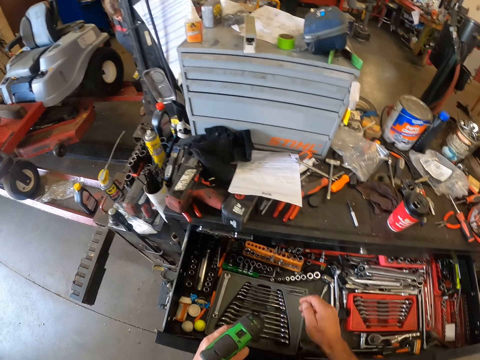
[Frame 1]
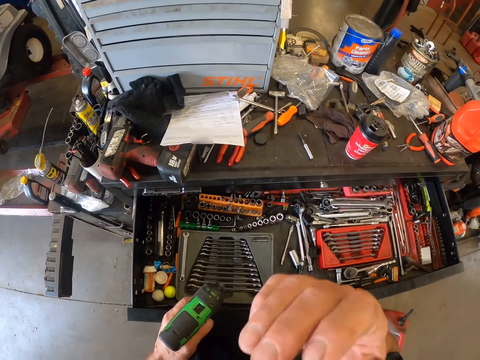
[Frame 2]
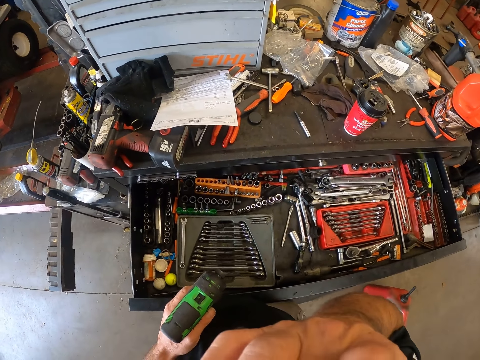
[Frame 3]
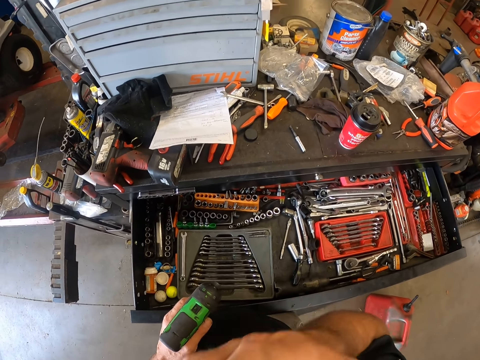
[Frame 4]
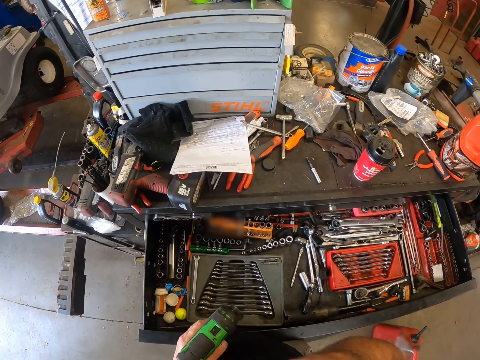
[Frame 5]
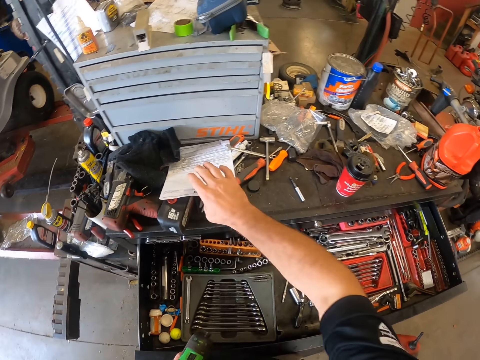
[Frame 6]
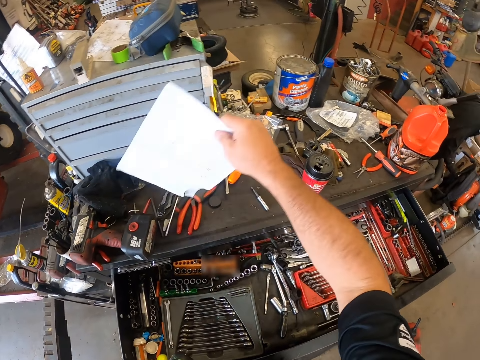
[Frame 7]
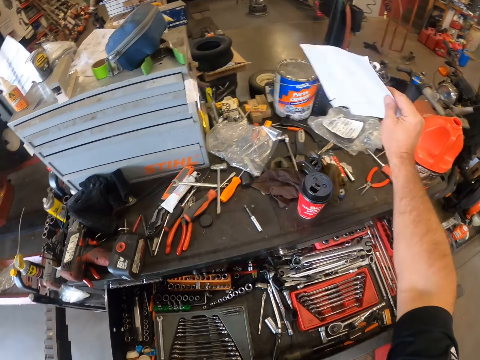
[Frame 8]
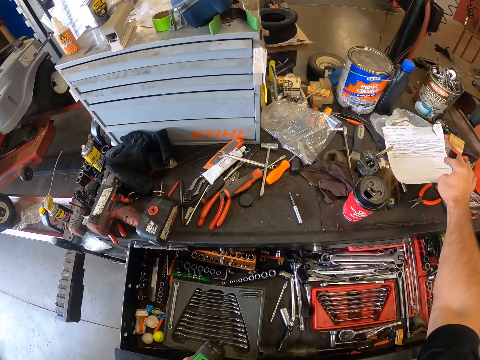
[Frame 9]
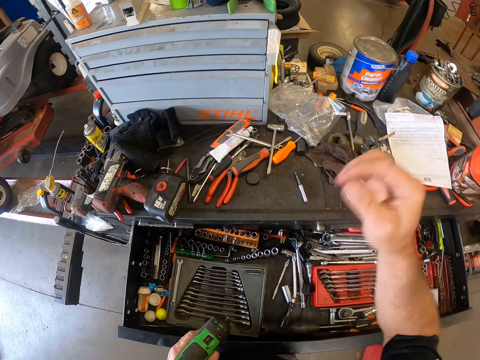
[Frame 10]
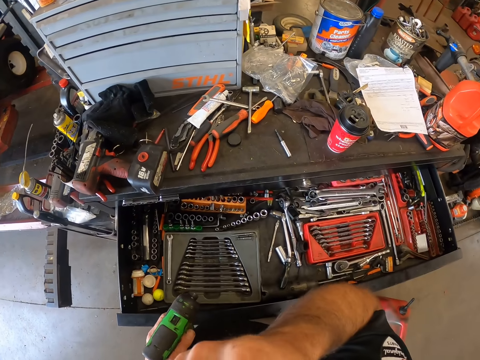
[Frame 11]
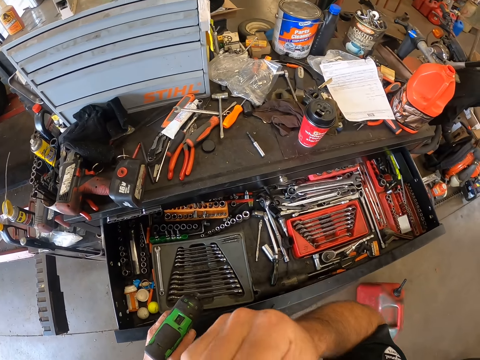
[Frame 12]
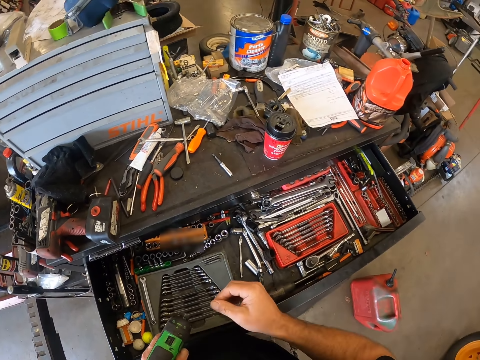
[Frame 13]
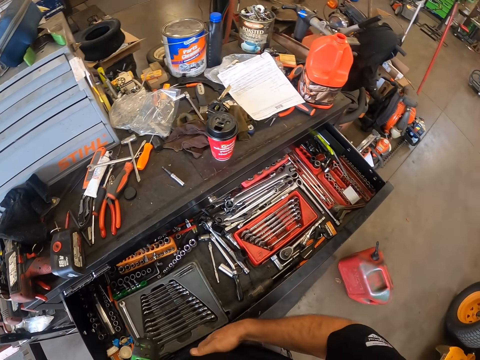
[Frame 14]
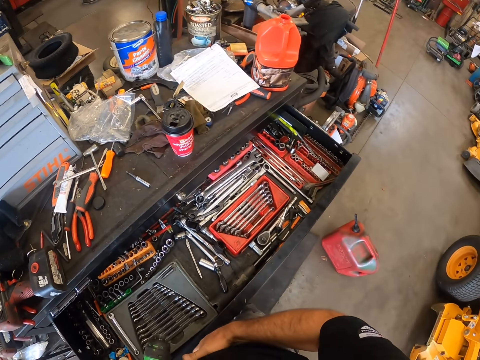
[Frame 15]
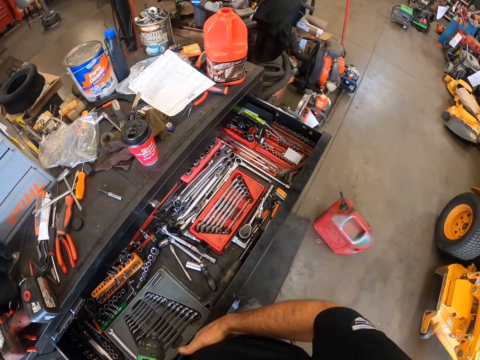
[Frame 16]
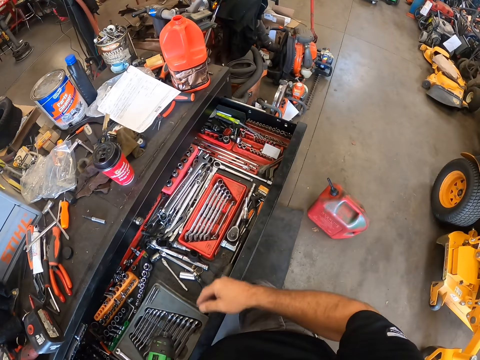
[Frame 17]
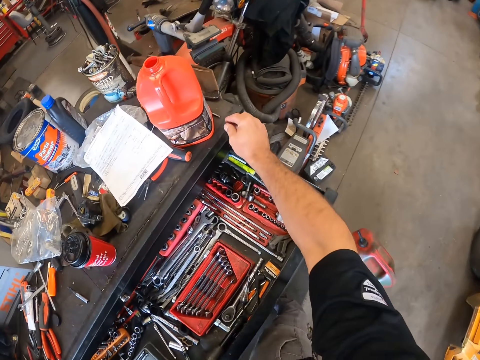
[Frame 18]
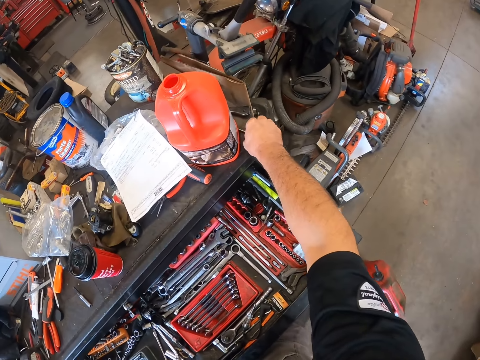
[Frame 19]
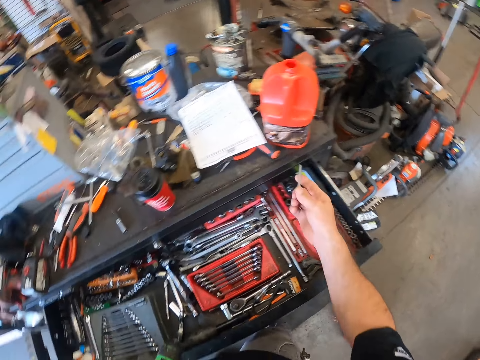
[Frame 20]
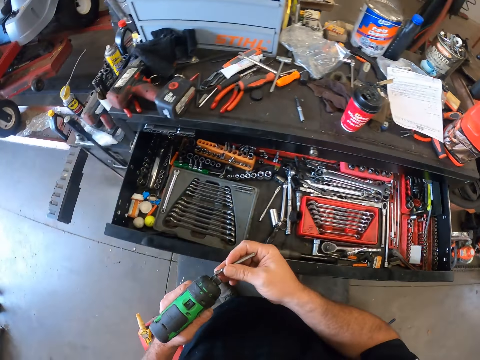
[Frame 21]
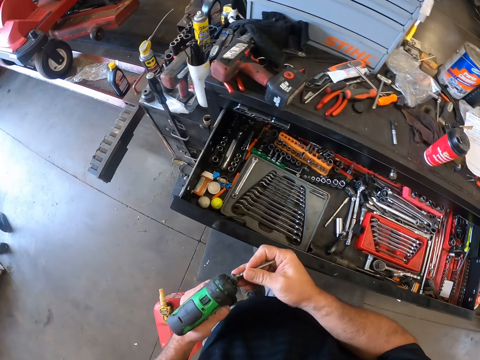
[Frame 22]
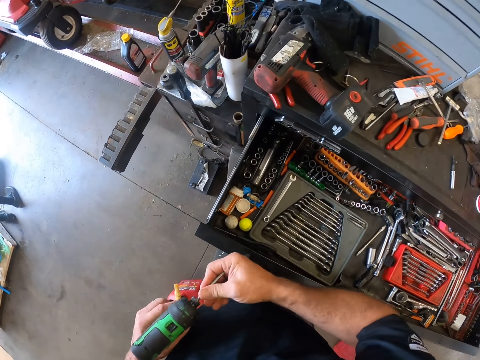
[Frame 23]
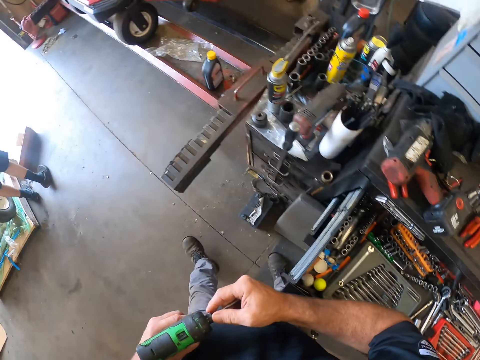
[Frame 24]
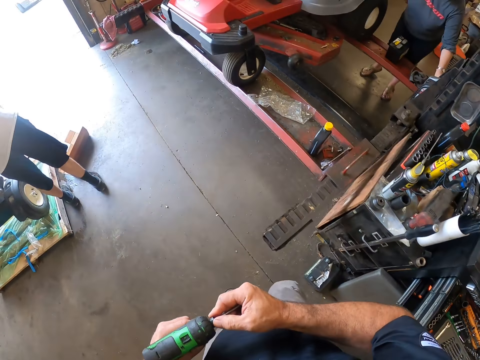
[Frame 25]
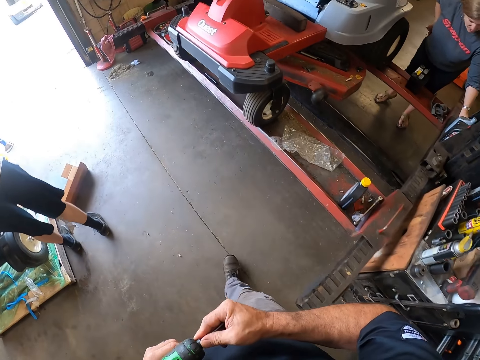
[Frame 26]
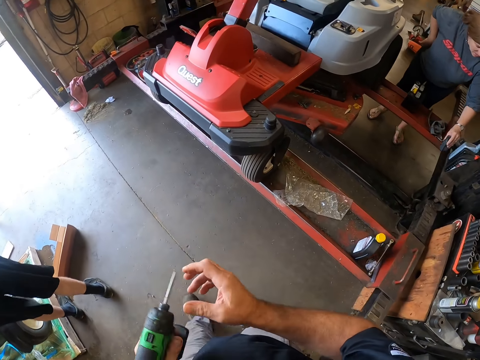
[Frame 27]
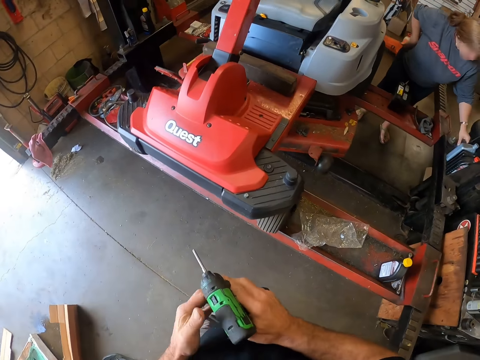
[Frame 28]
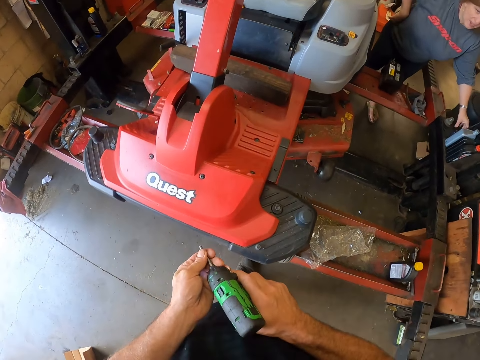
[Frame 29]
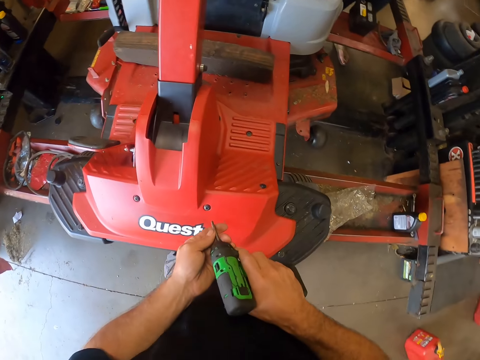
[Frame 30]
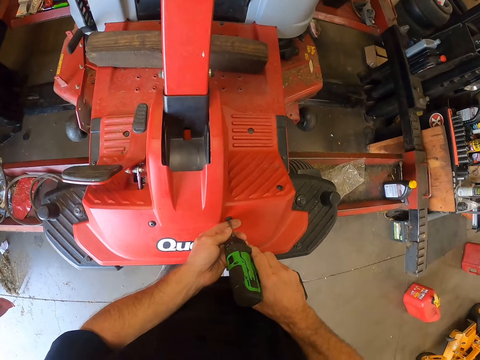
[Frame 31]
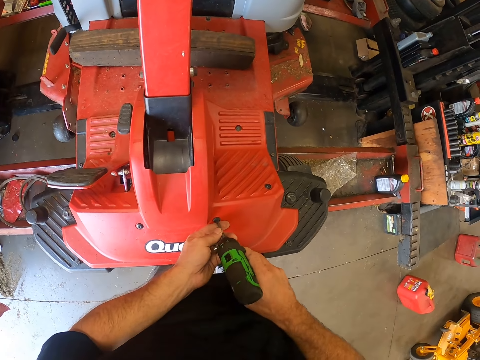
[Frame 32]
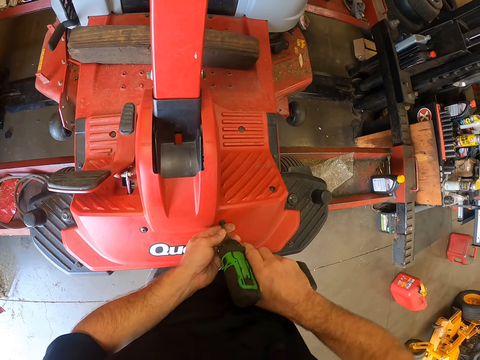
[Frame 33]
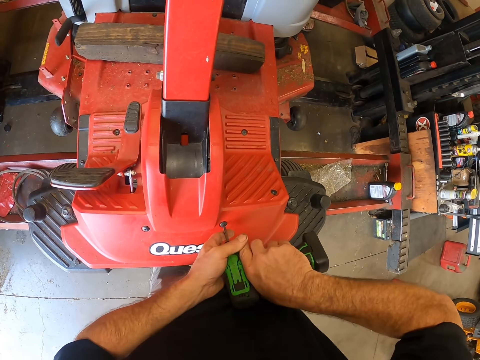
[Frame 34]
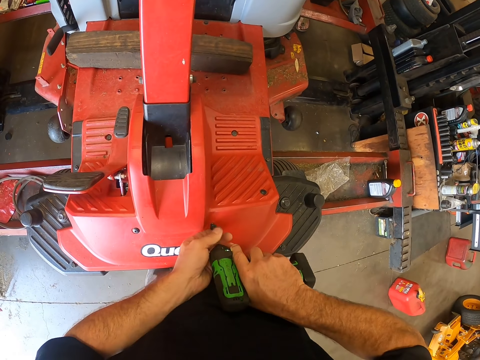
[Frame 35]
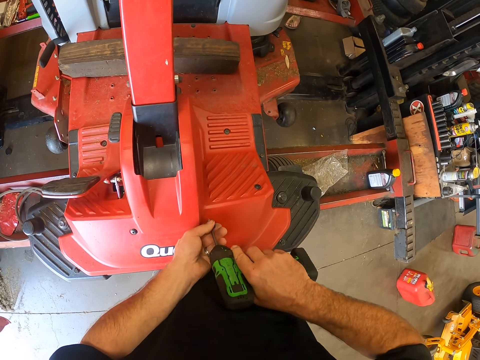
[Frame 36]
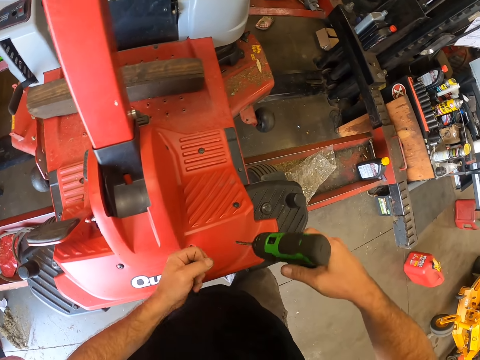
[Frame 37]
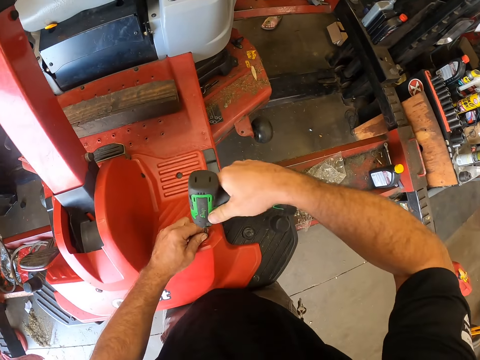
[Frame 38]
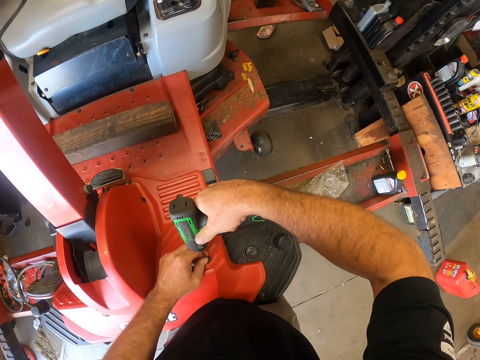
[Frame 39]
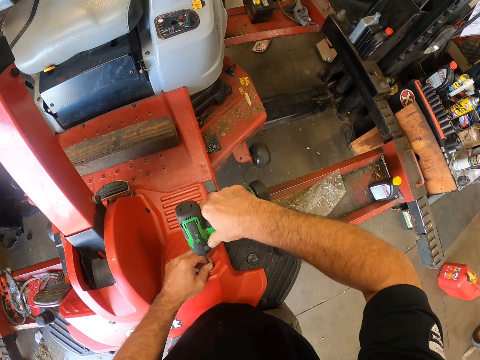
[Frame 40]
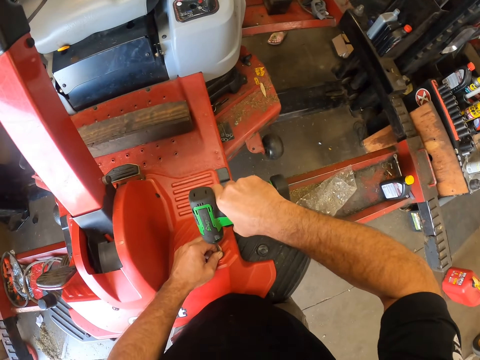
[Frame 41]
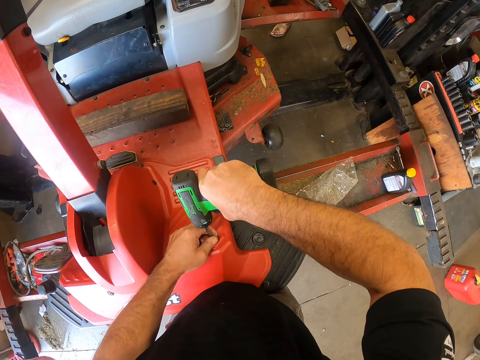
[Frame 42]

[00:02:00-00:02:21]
The camera wearer touches his face with his right hand. He removes his right hand from his face. He moves the paper aside on the table with his right hand. He touches his face with his right hand. He removes his right hand from his face. He places his right hand on the drawer. He picks another drill bit on the table with his right hand. He fixes the drill bit to the impact driver or drill. He walks around the garage towards the lawnmower. A man stands. The camera wearer removes the bolt with the drill. He places the impact driver on the lawnmower screw. He loosens the screw on the lawnmower with the impact driver. He removes the impact driver from the lawnmower. He puts the bolt in his hand. He removes the bolt with the drill. He places the impact driver on another lawnmower screw. He loosens the screw on the lawnmower with the impact driver.

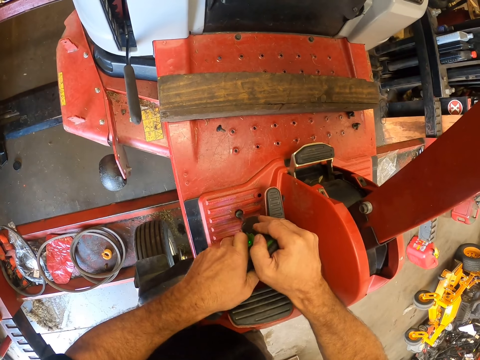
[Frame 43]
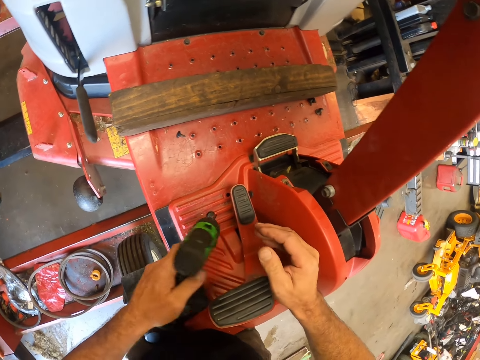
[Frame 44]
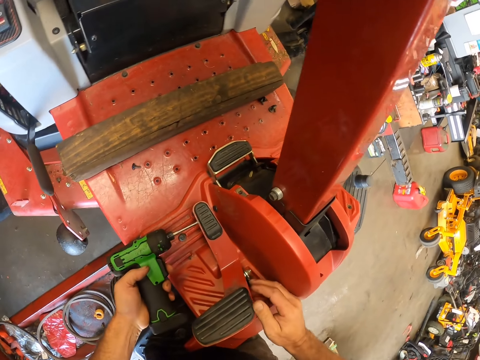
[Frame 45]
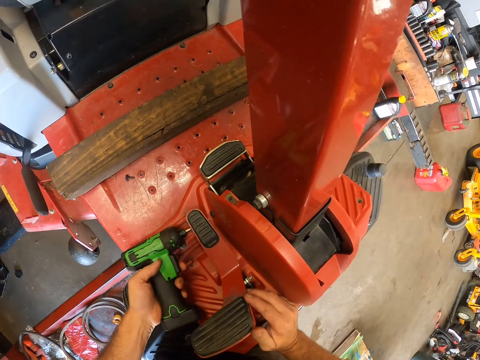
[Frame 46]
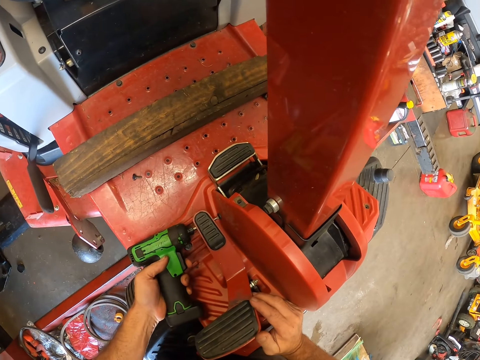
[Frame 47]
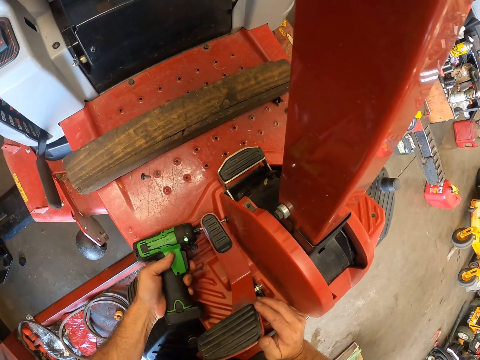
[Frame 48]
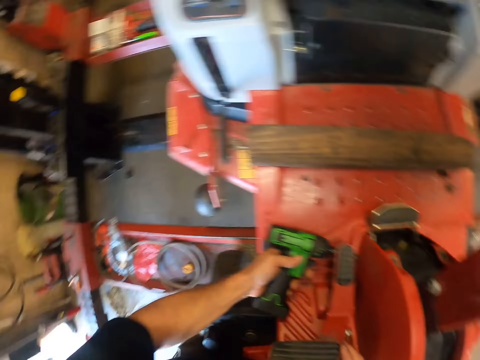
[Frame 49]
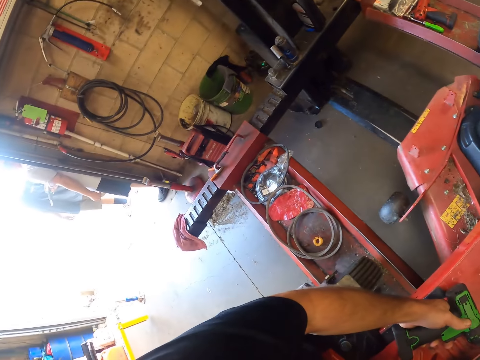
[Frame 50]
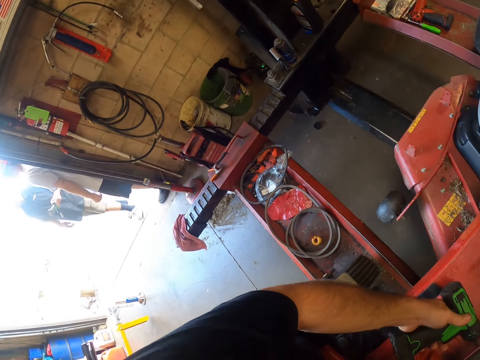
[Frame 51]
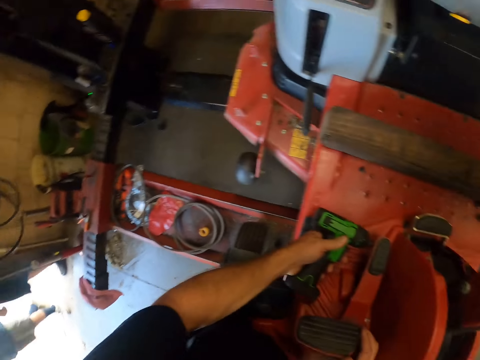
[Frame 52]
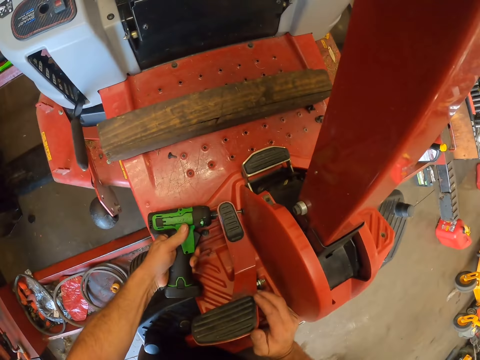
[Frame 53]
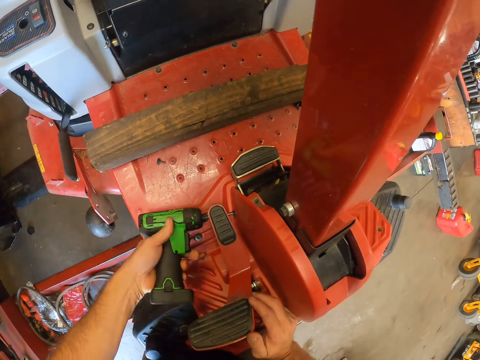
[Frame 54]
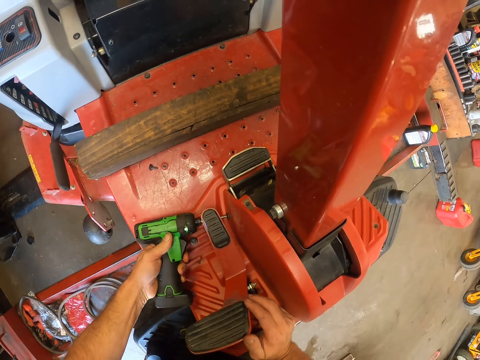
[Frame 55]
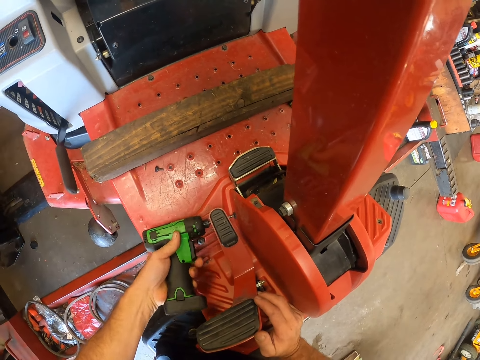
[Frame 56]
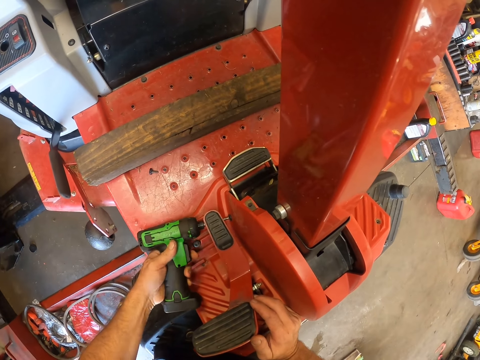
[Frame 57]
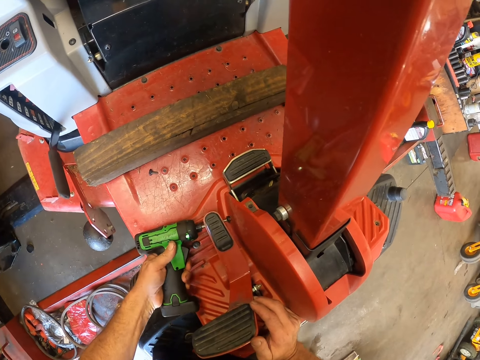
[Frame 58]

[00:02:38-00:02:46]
The camera wearer removes the impact driver from the screw on the lawnmower. He places the impact driver on another lawnmower screw. He removes the bolt with the drill. He loosens the screw on the lawnmower with the impact driver. A man and another man stand outside the garage.
